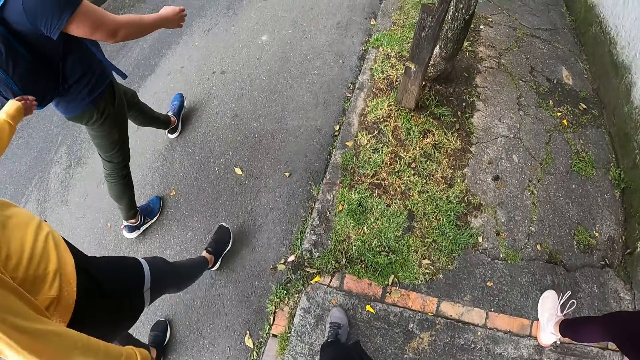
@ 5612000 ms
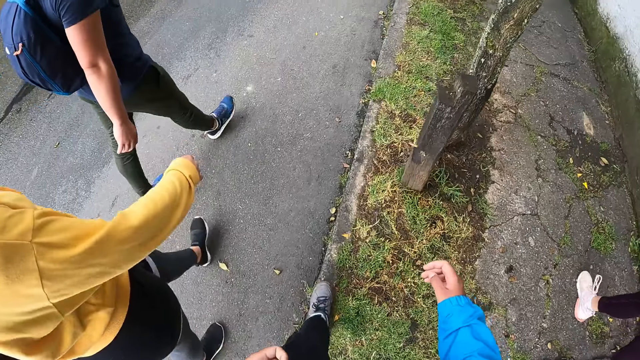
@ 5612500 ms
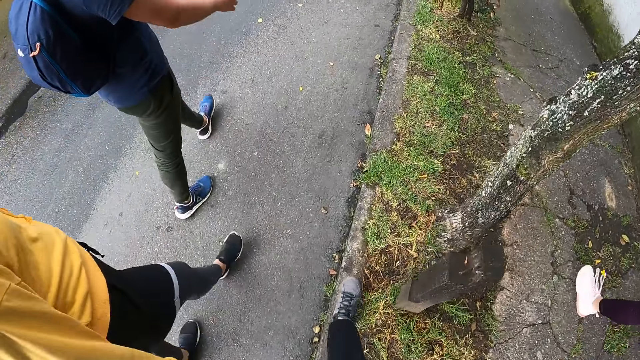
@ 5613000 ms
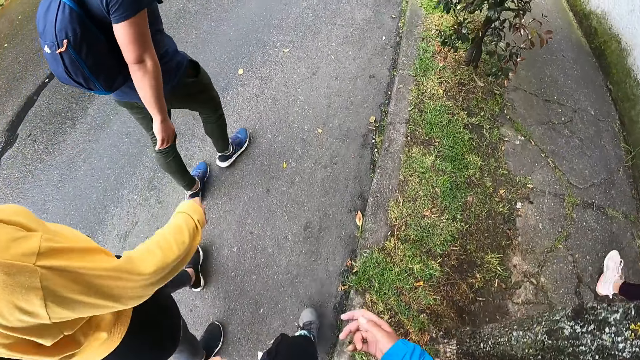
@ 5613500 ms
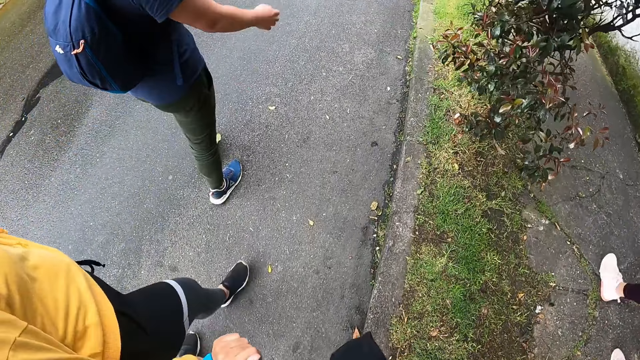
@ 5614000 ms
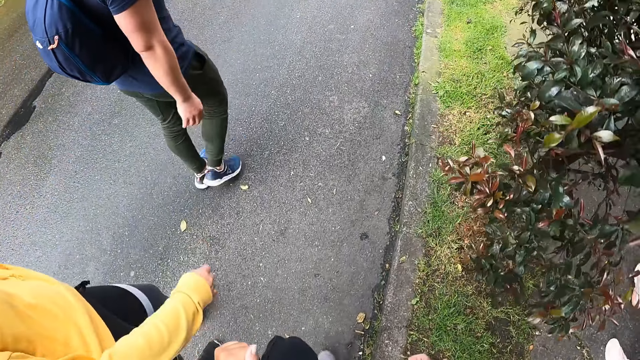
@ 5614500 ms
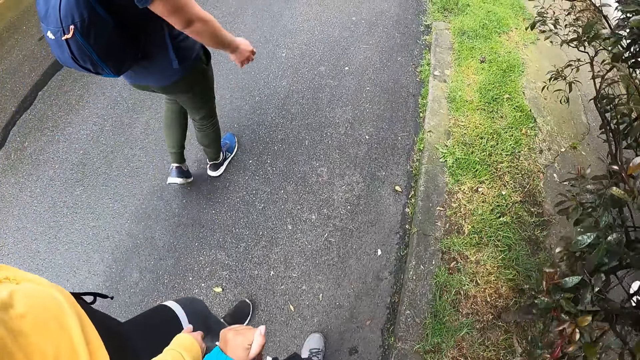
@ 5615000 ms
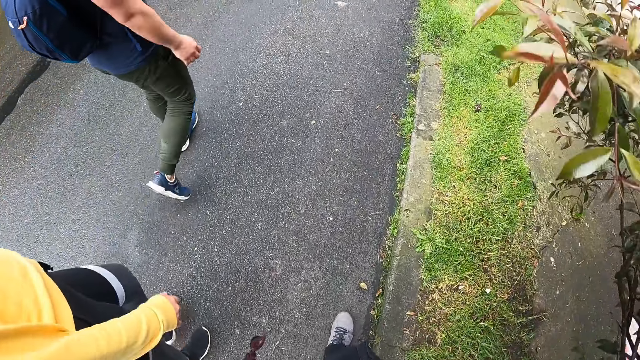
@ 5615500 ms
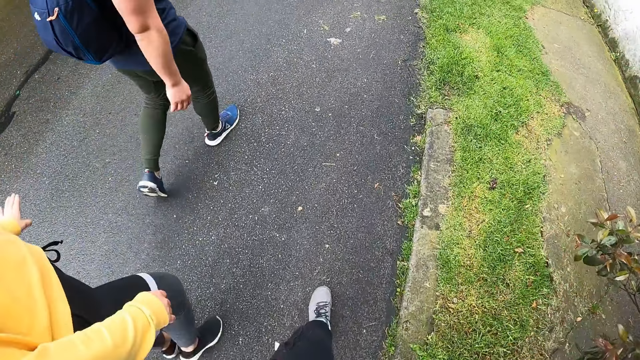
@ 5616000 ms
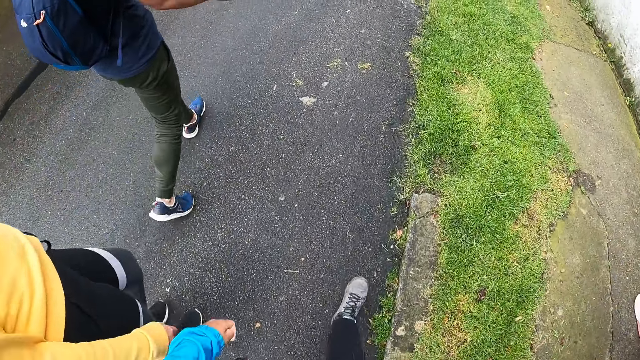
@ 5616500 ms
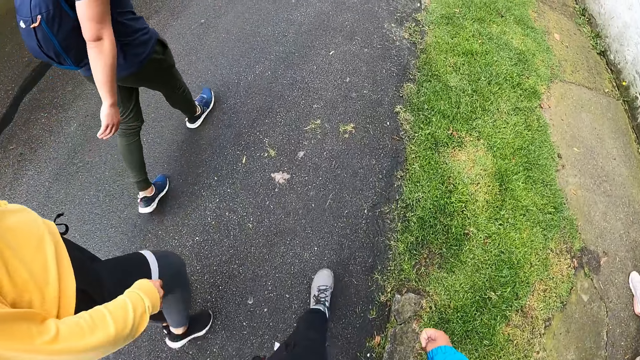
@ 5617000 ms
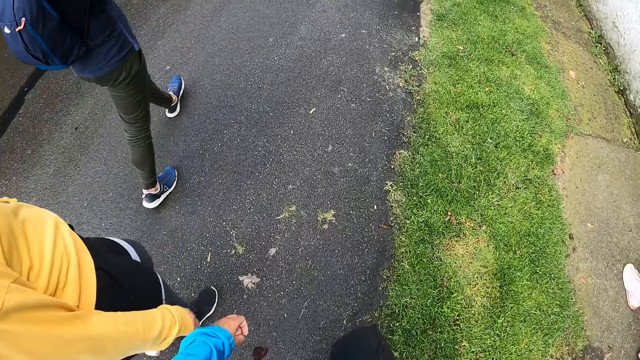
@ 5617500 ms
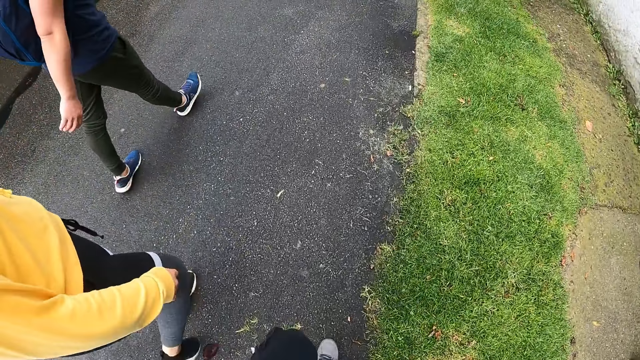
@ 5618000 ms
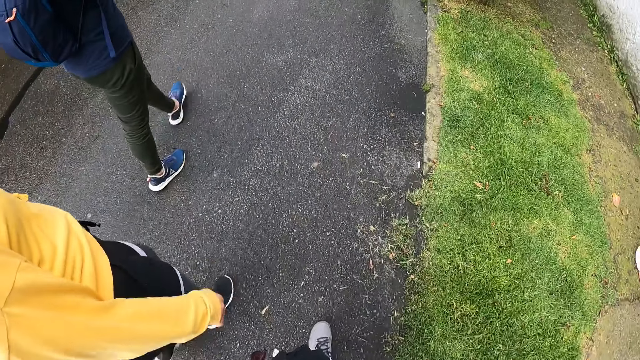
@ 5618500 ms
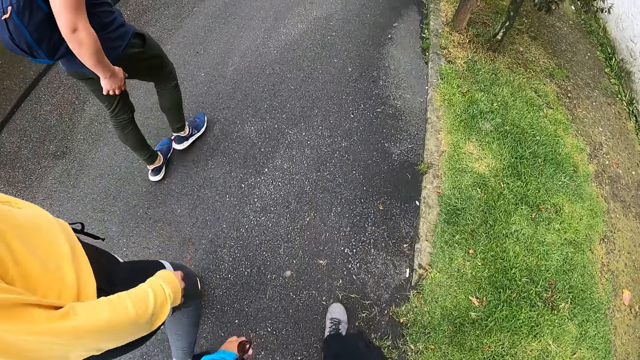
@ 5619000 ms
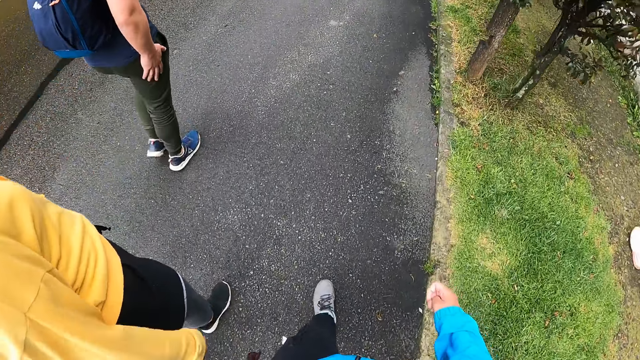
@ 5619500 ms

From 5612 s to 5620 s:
The camera wearer walks on the tarmac road.

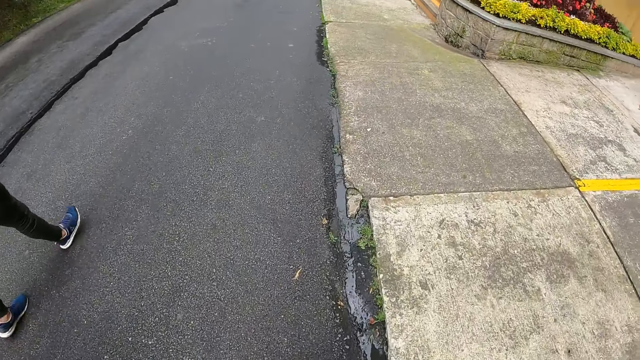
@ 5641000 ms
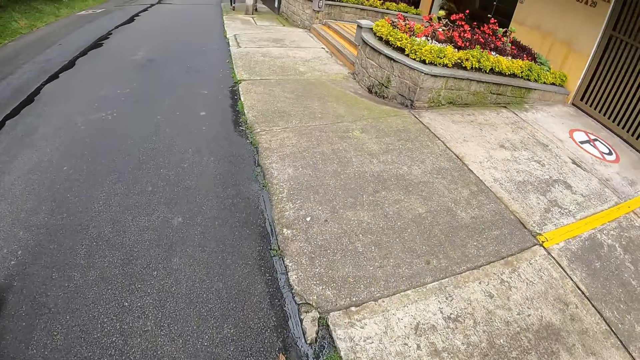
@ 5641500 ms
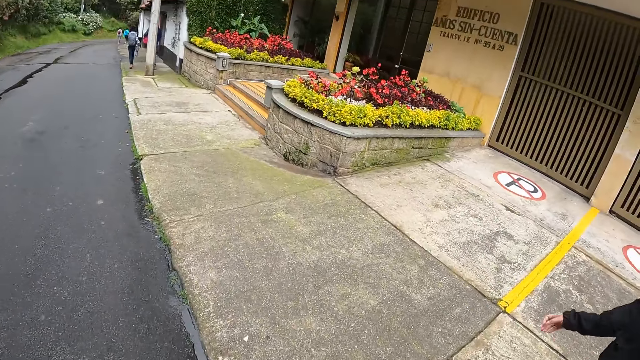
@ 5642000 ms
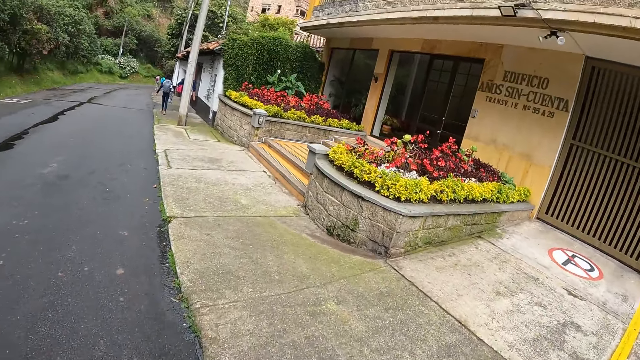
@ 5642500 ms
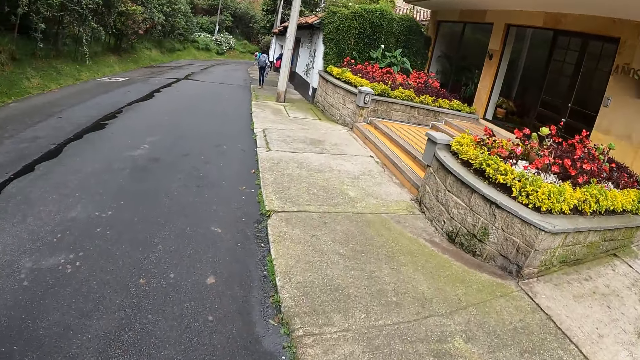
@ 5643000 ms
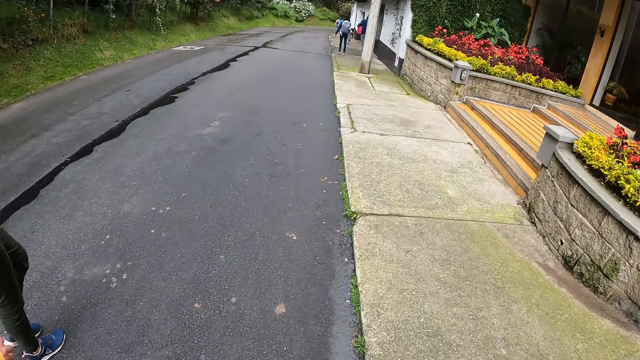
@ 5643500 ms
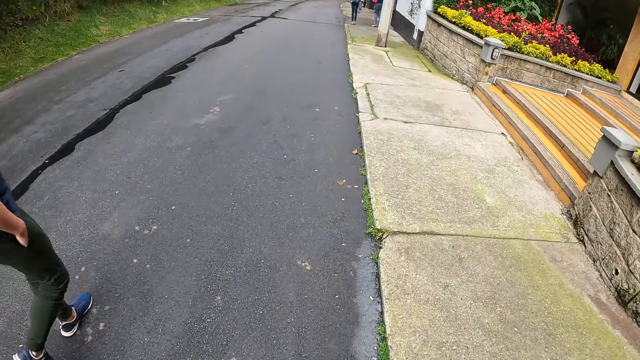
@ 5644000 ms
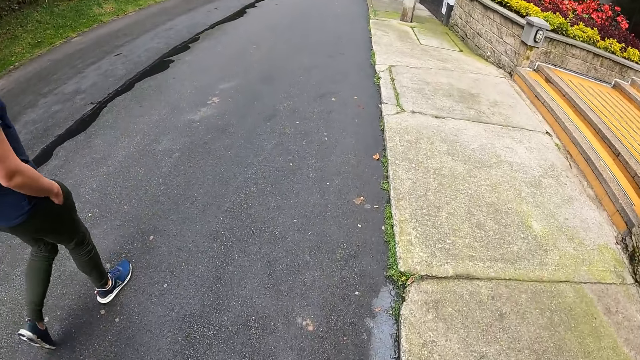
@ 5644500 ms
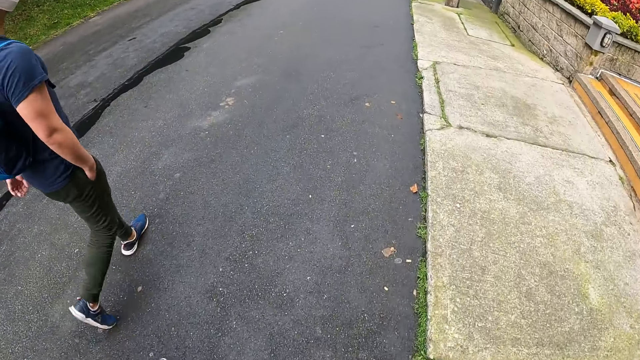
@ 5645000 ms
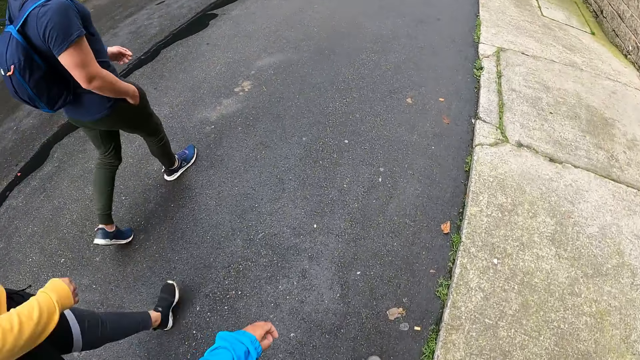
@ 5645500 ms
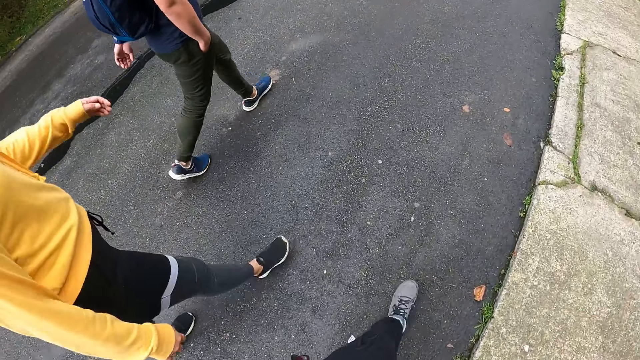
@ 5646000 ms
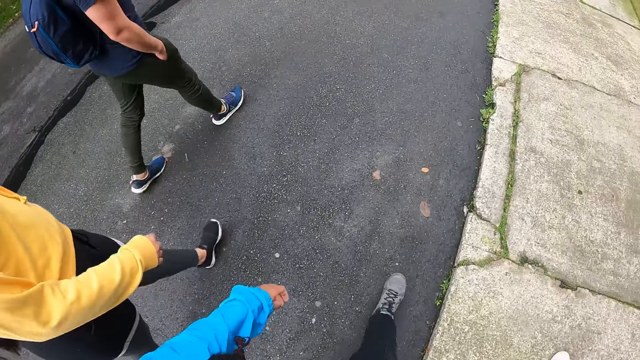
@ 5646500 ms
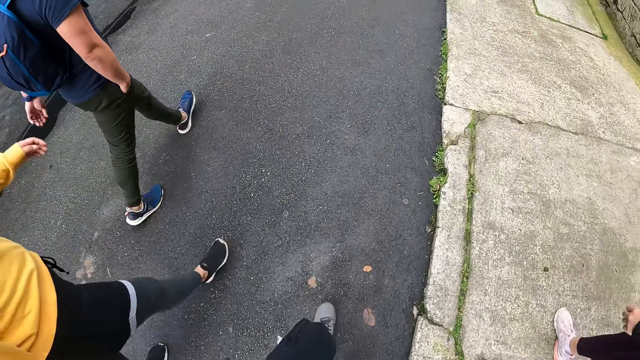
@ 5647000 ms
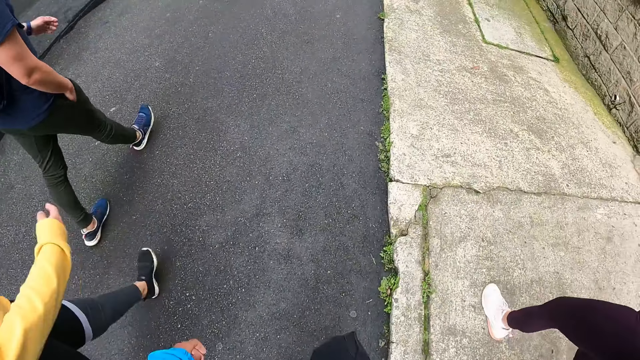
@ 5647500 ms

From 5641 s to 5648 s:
The camera wearer walks on the footpath.

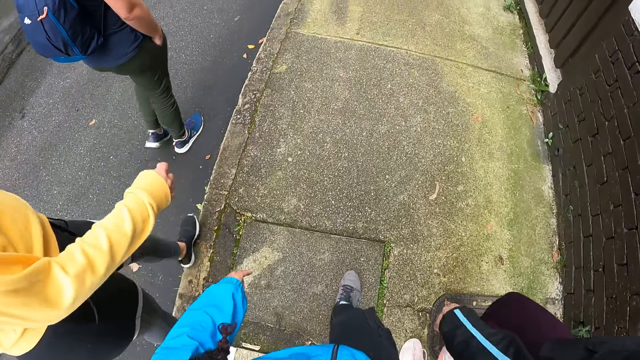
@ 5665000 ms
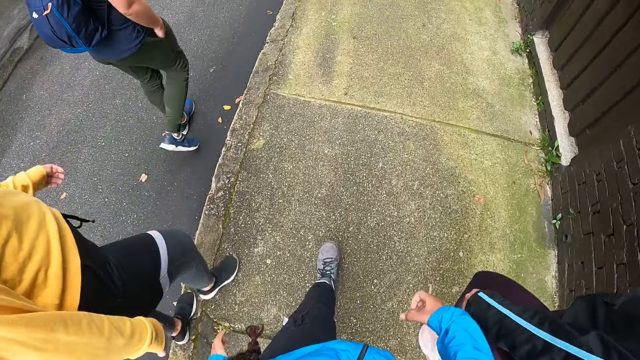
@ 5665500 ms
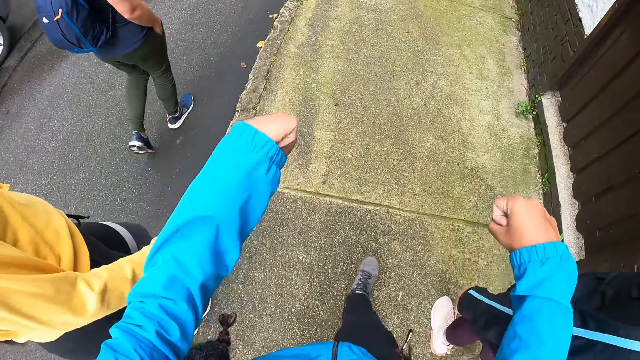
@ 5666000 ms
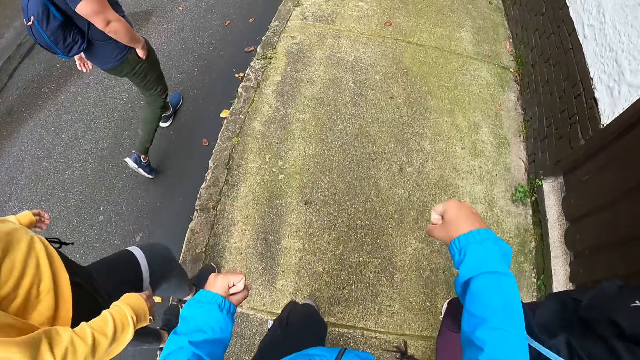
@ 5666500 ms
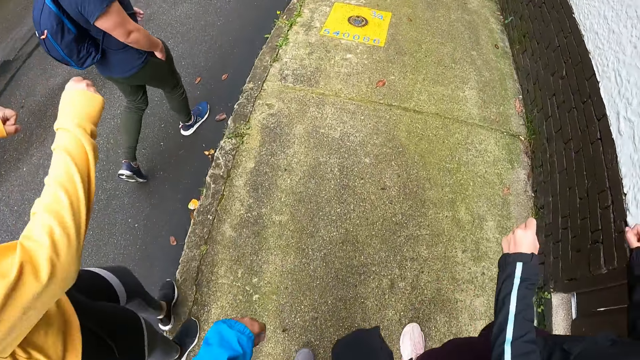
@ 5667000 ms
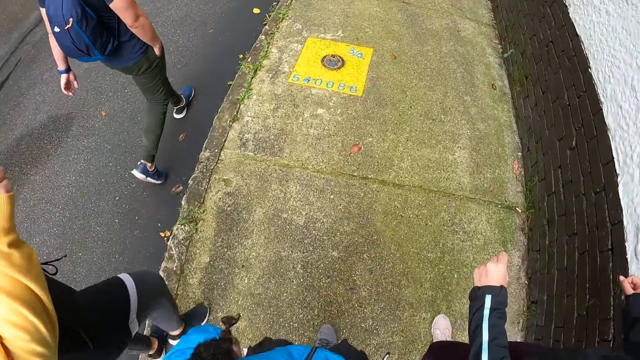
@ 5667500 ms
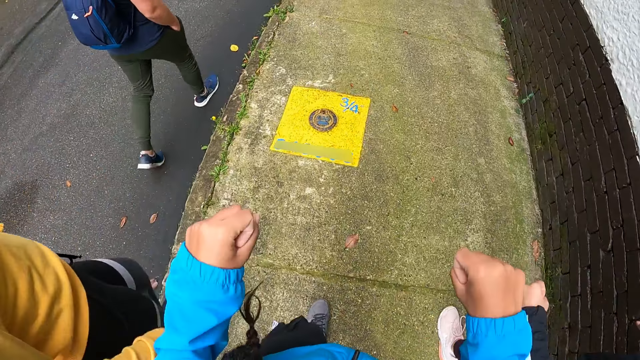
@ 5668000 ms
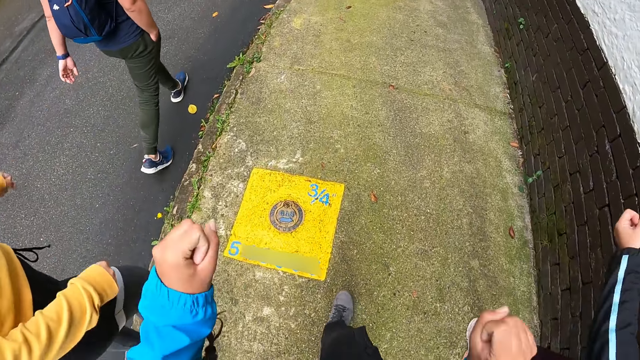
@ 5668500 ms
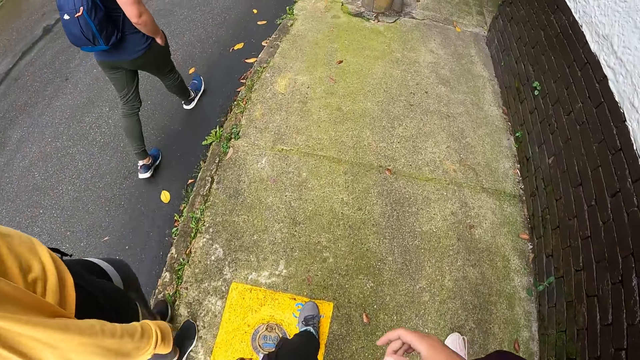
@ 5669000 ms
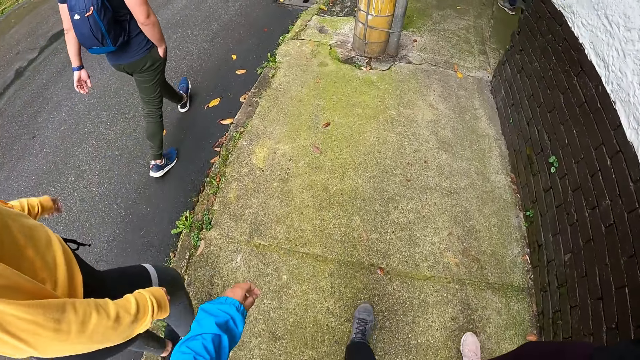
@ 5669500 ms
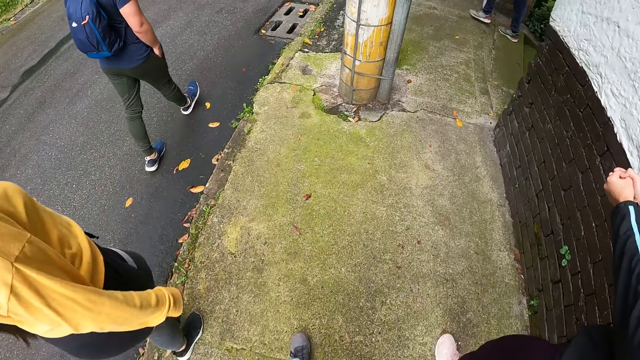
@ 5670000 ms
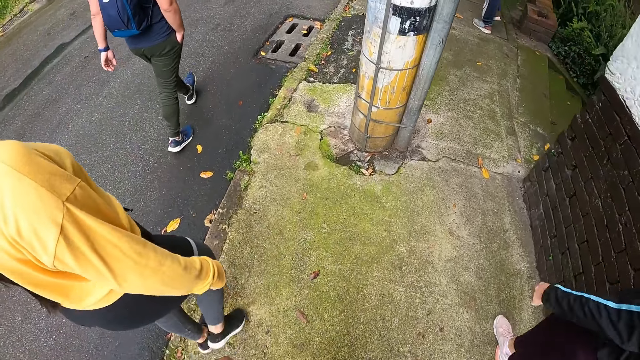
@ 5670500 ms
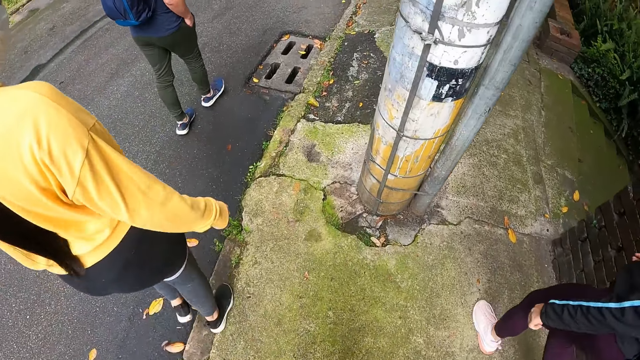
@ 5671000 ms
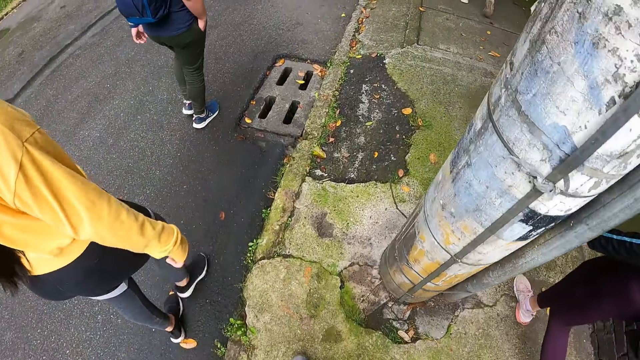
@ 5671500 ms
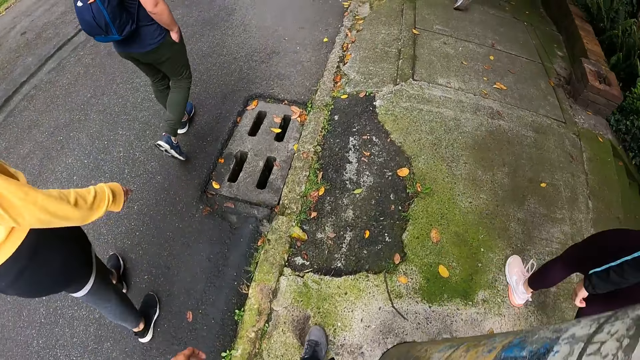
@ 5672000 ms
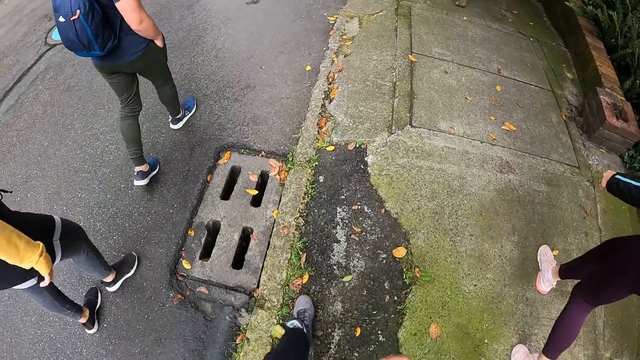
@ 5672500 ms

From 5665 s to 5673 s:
The camera wearer clenches her hands. A woman clenches her hands. Another woman clenches her hand.
